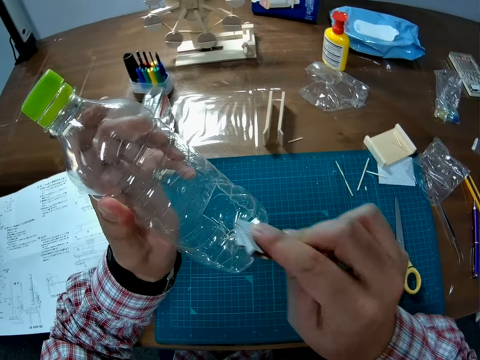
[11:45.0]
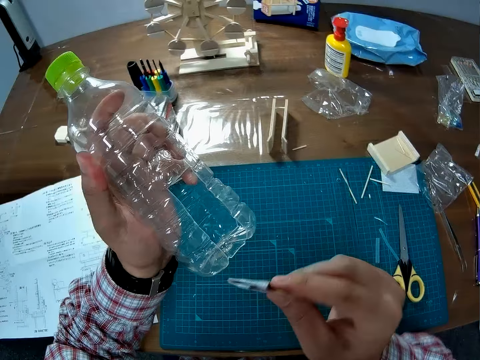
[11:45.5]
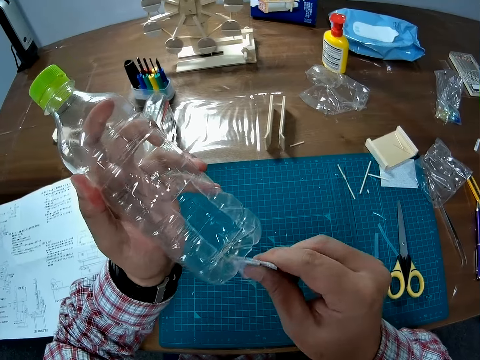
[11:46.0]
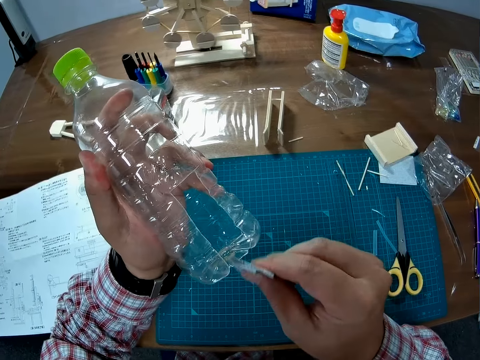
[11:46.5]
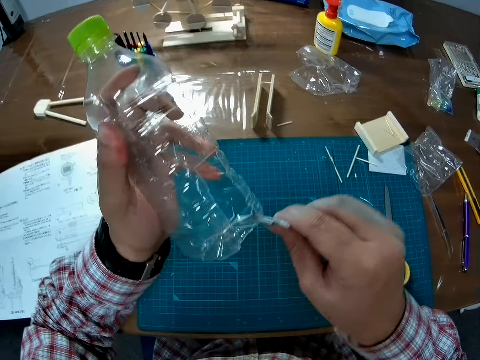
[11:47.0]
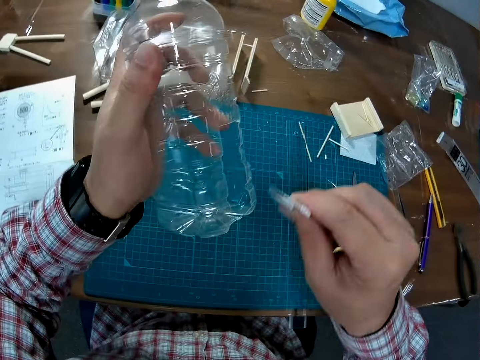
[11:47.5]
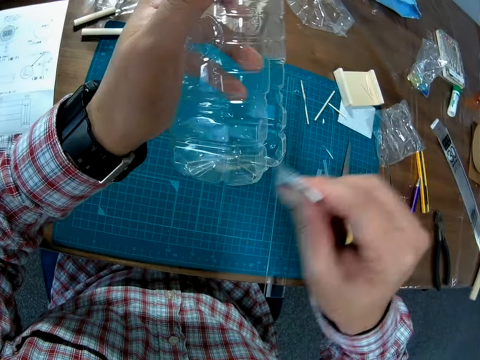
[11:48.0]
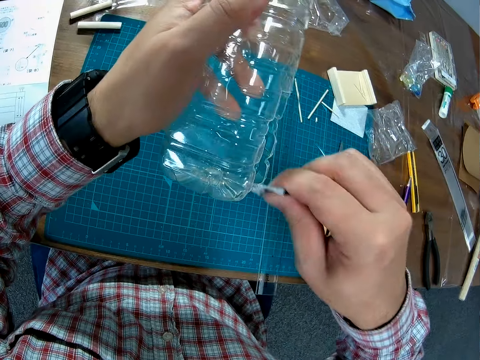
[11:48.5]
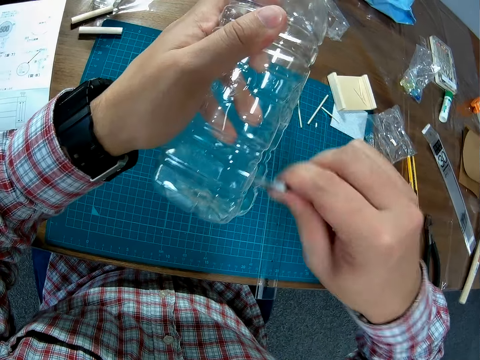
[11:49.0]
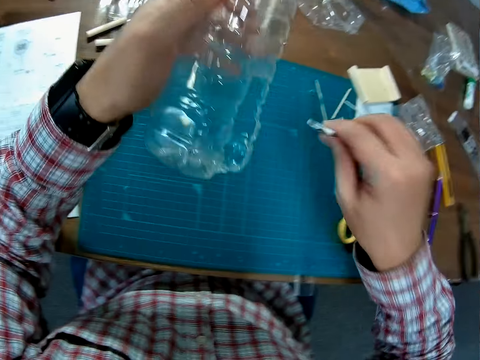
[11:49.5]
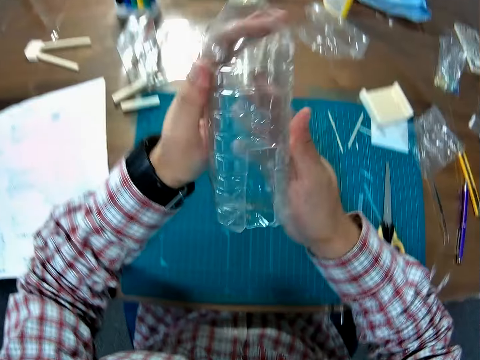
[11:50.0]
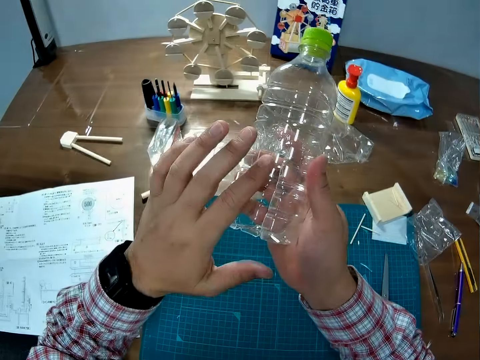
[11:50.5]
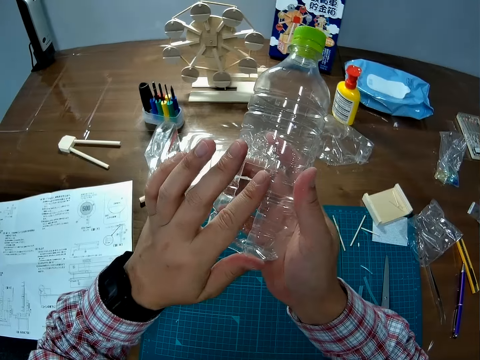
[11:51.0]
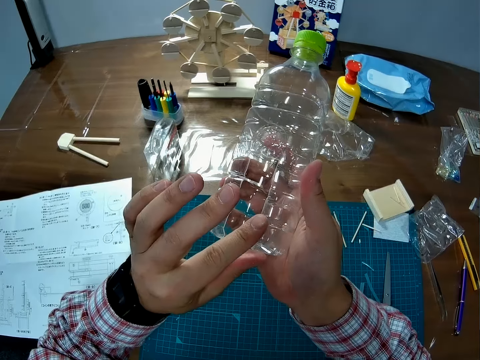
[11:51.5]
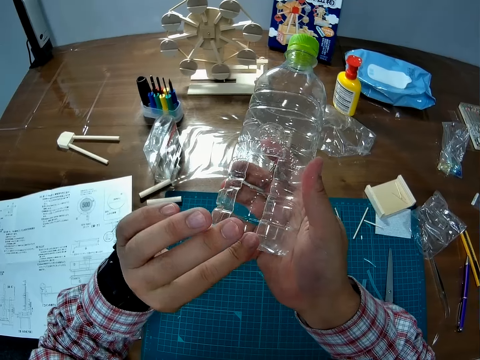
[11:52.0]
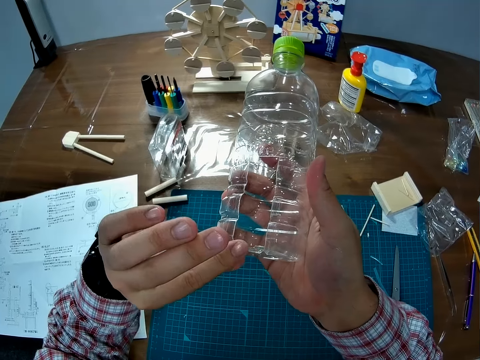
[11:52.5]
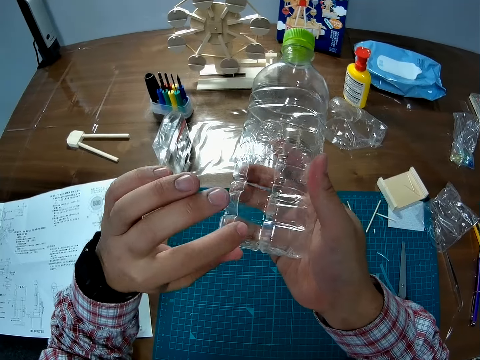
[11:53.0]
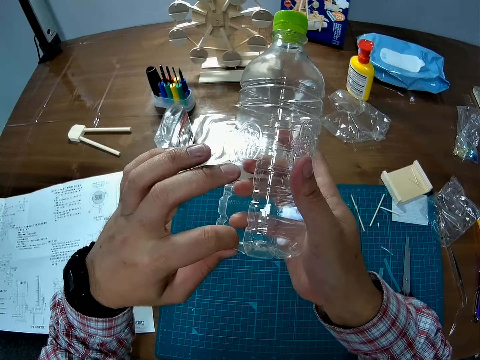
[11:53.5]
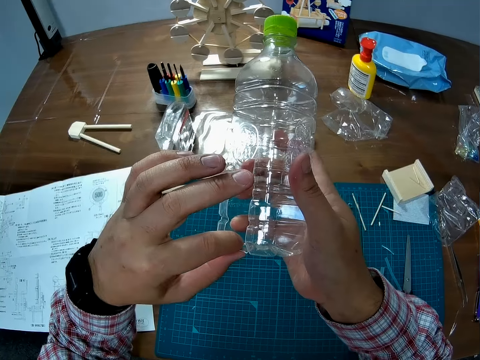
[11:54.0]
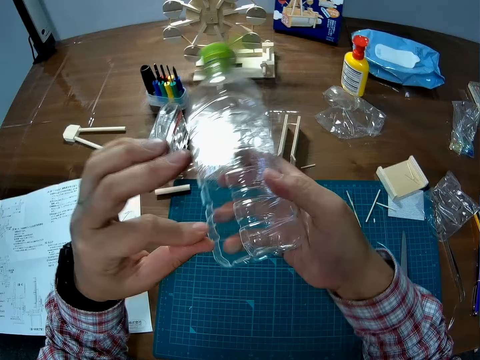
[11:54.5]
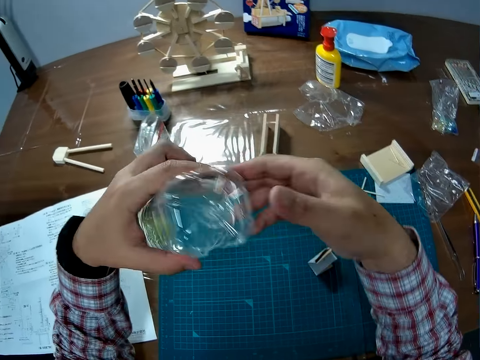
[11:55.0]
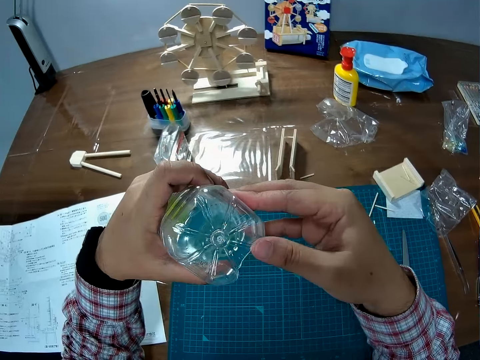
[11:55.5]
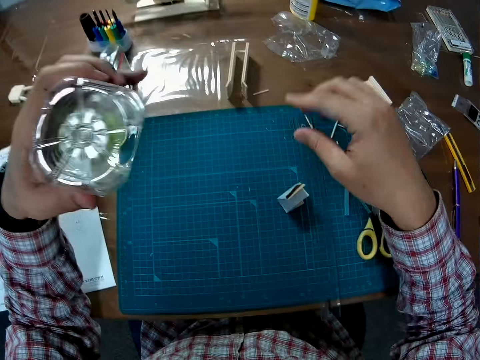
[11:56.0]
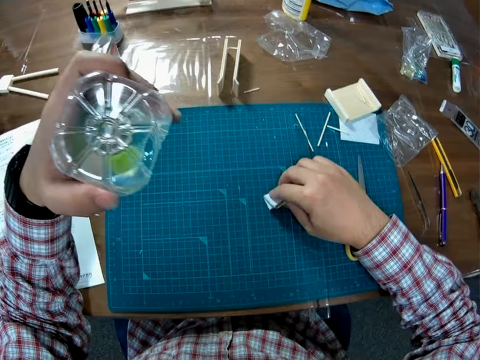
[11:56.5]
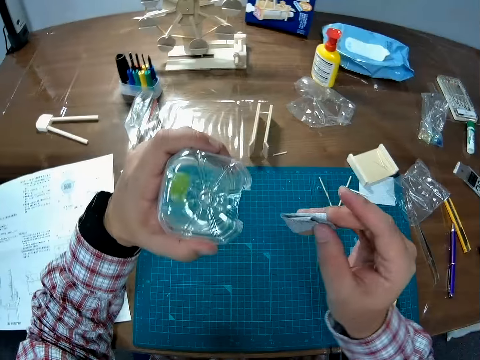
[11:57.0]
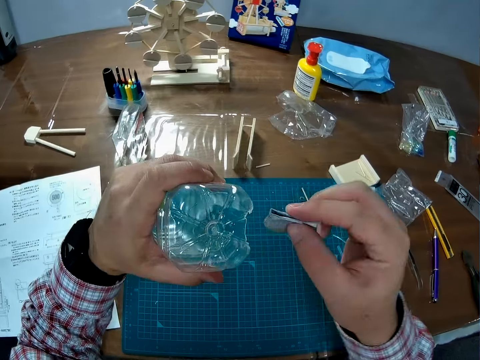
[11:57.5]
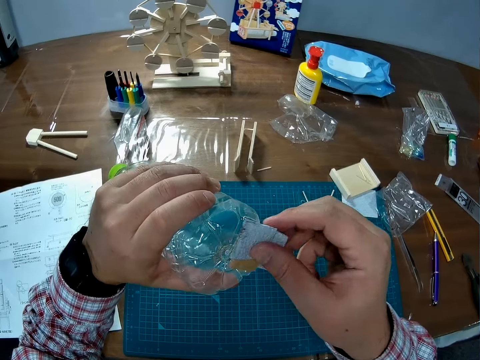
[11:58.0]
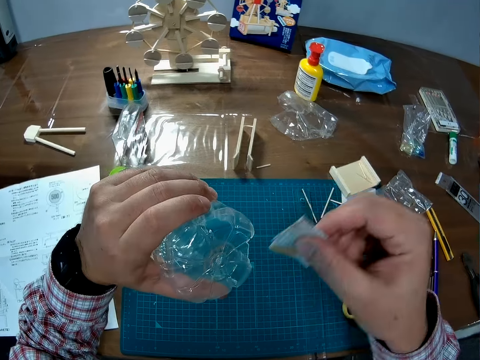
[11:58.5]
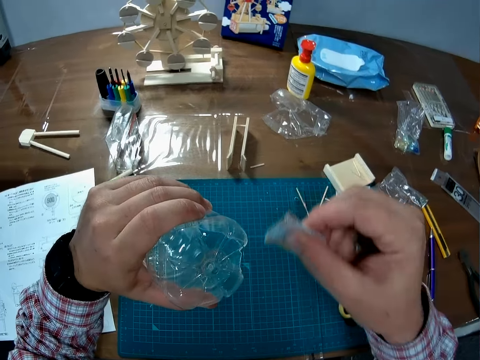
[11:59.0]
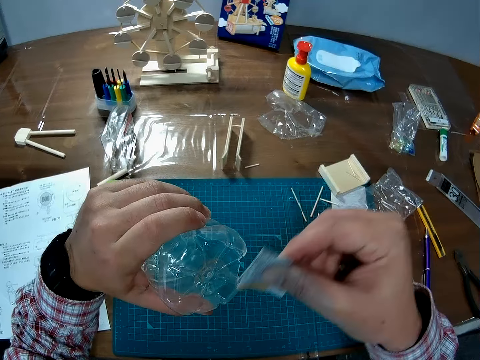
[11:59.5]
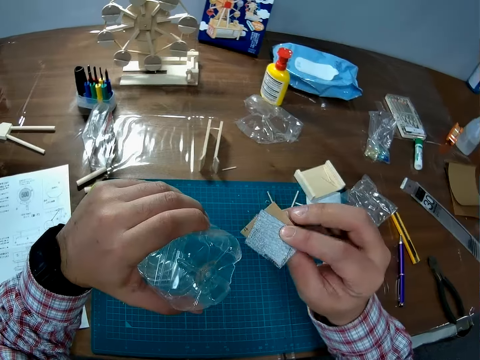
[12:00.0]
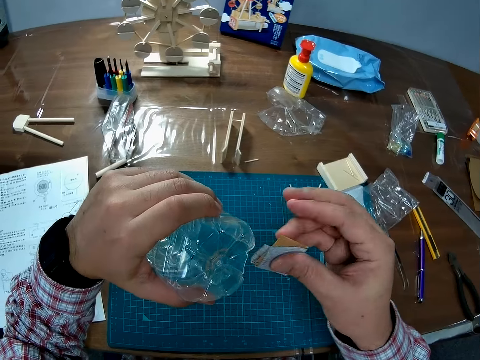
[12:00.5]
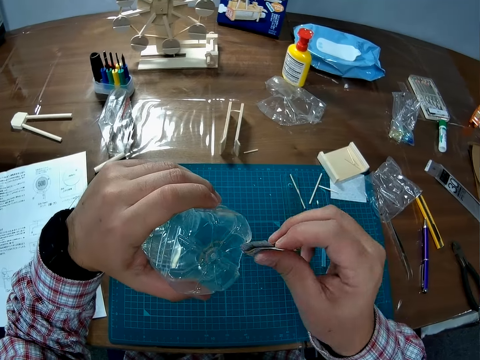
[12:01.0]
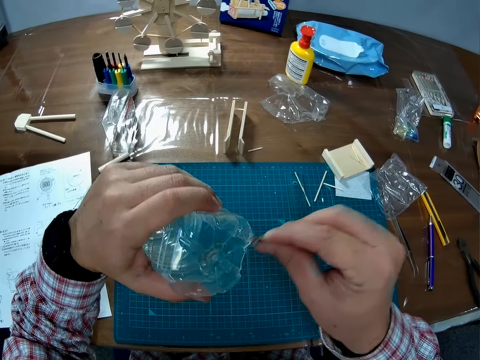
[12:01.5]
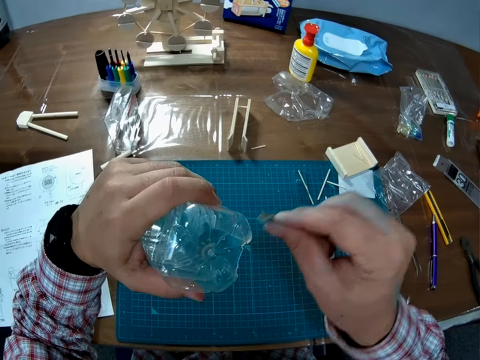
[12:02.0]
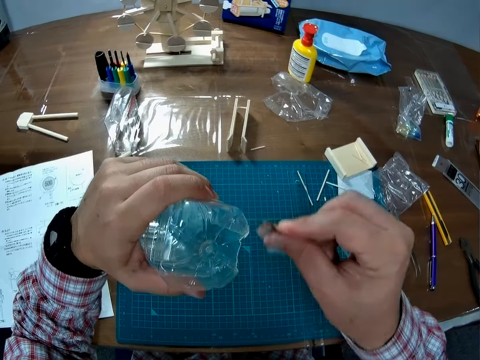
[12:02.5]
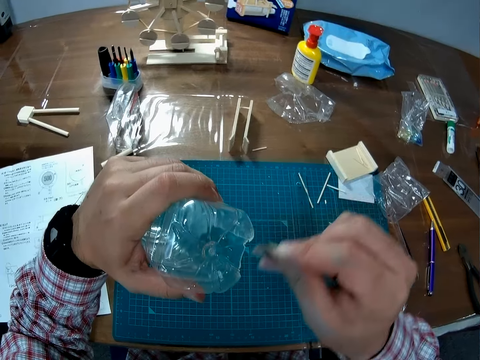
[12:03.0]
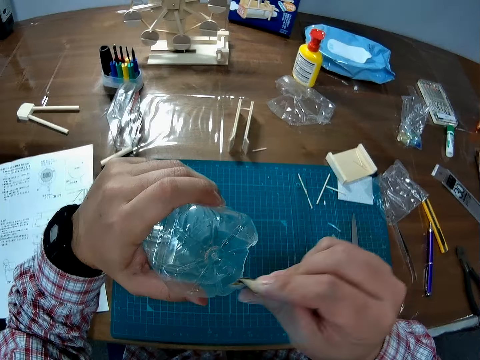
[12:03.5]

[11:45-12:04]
The camera wearer drops the sandpaper. He touches the edge of the plastic bottle. He holds the cut part with his finger. He turns the bottle. He picks up the sandpaper. He scratches the sandpaper on the bottle. He turns the sandpaper. He scratches the sandpaper on the bottle.

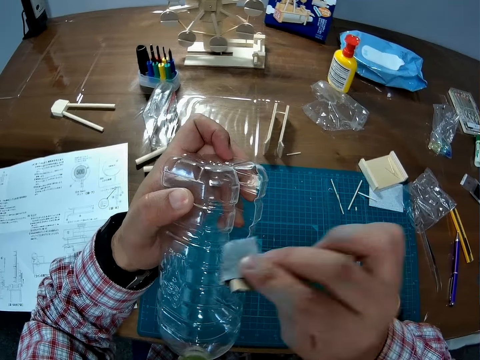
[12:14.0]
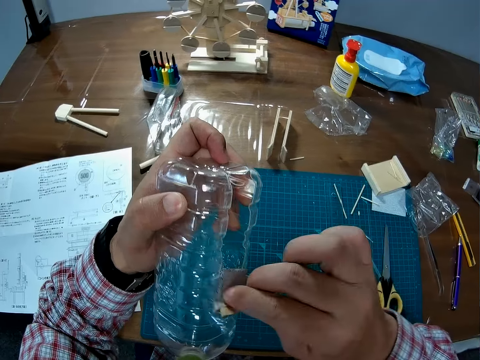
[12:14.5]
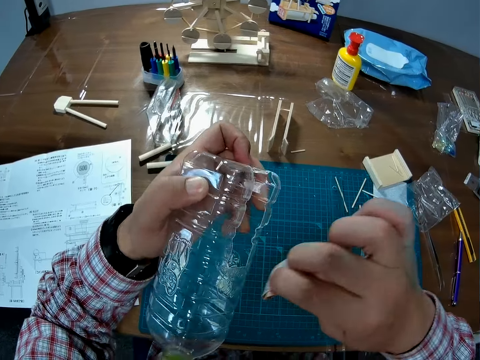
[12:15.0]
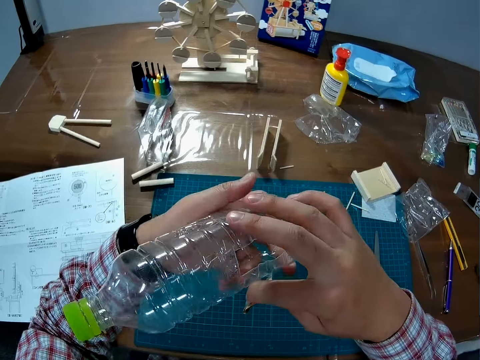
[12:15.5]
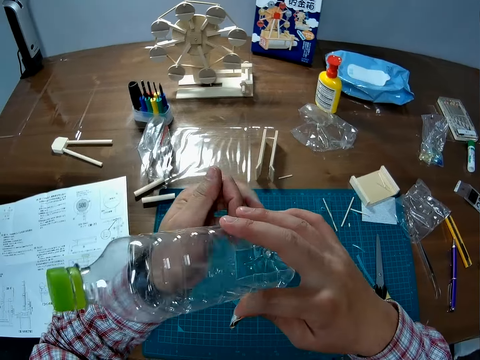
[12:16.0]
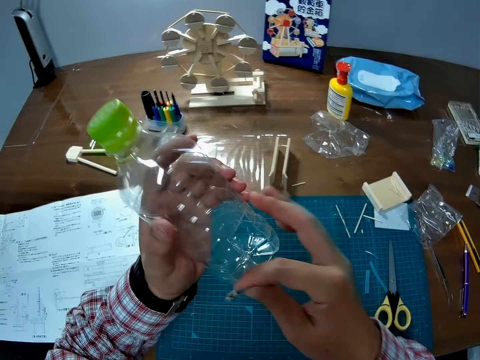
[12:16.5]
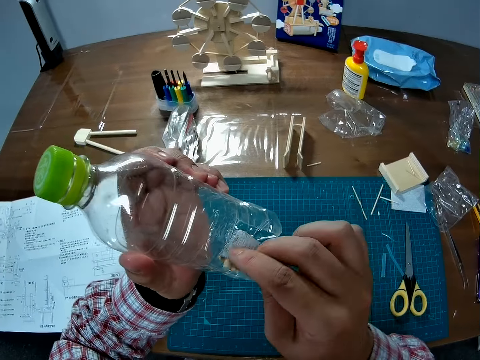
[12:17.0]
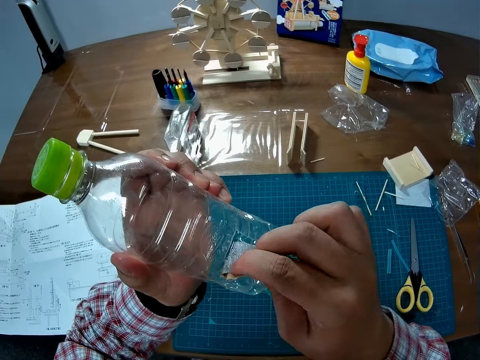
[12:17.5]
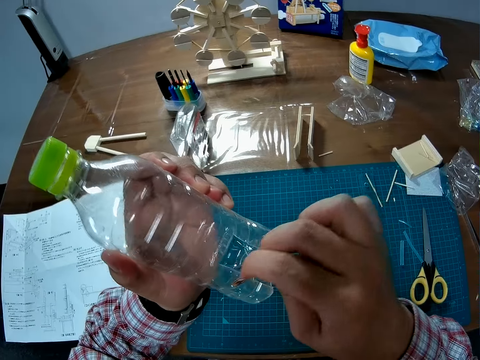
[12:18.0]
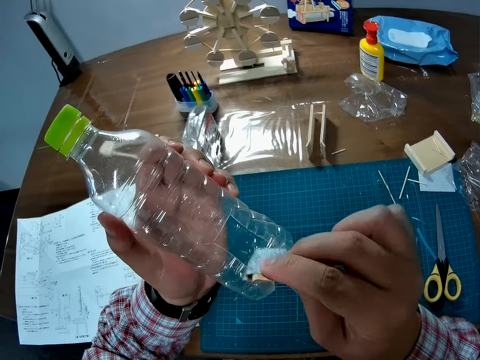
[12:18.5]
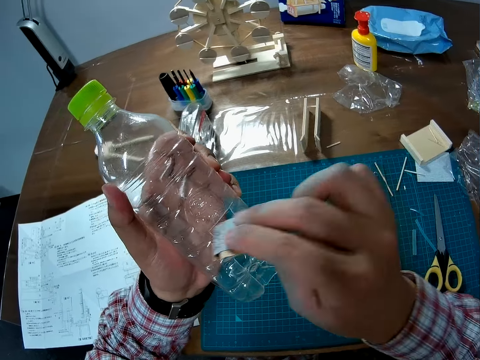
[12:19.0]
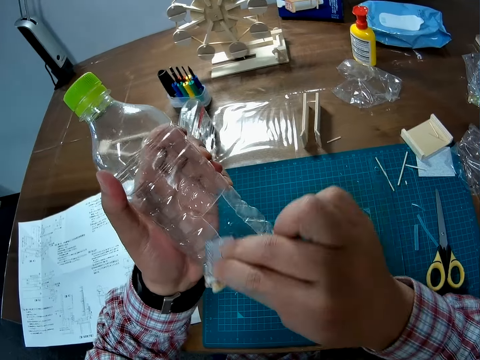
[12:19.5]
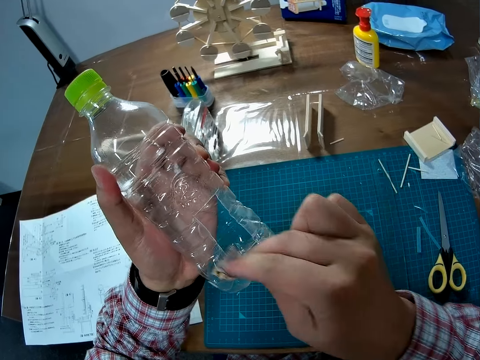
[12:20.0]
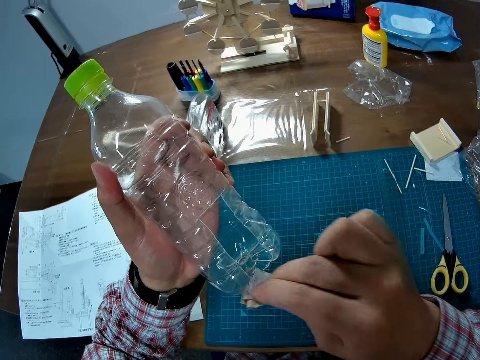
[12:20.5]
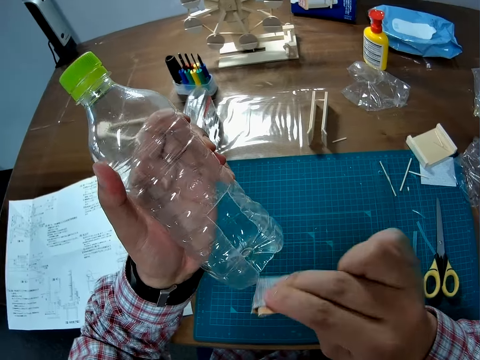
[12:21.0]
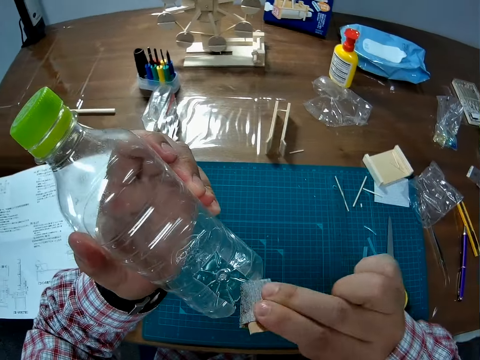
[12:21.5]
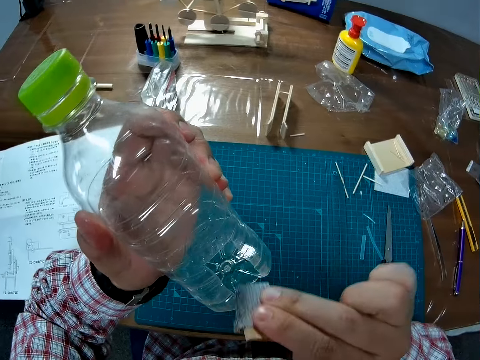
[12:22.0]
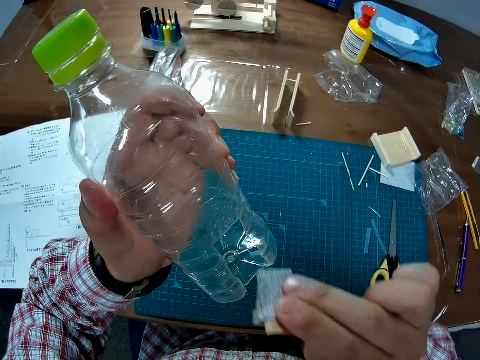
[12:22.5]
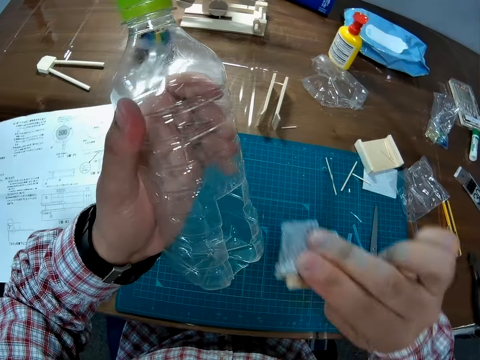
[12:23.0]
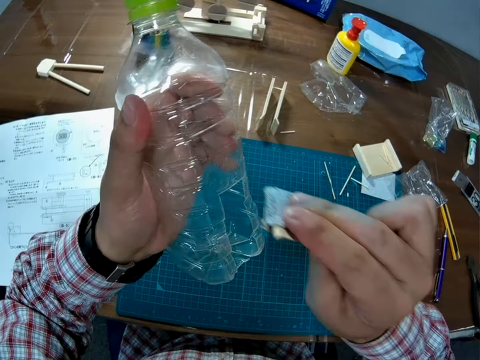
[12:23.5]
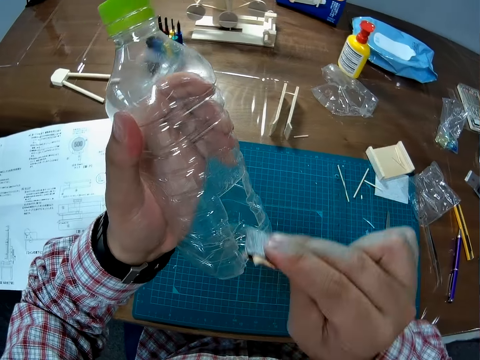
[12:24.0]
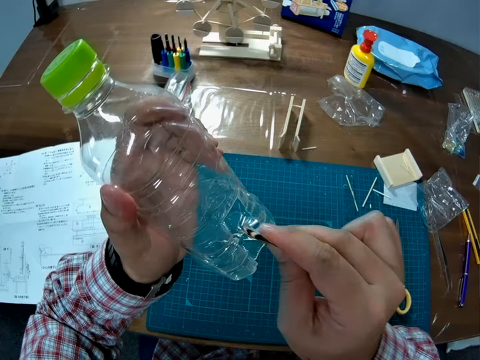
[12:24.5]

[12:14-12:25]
The camera wearer turns the bottle. They scratch the sandpaper on the bottle.
